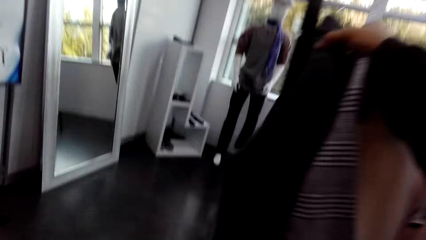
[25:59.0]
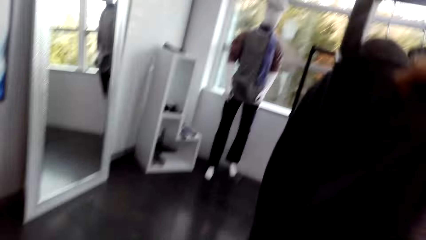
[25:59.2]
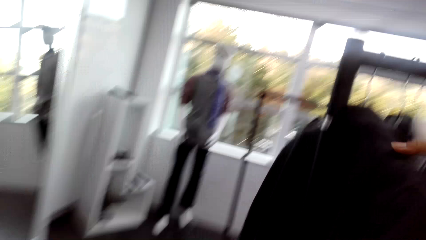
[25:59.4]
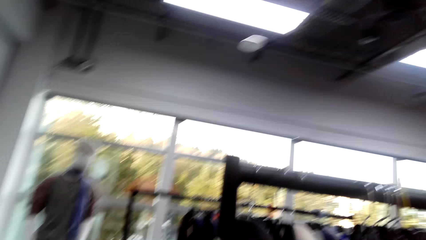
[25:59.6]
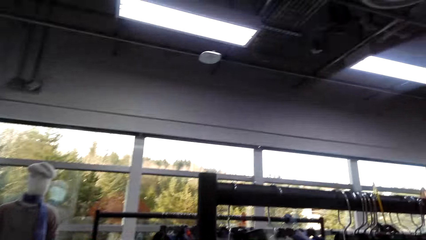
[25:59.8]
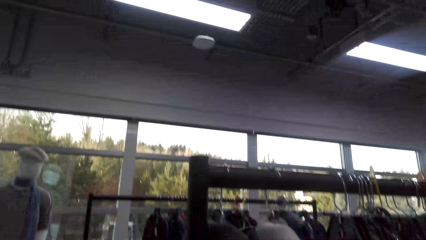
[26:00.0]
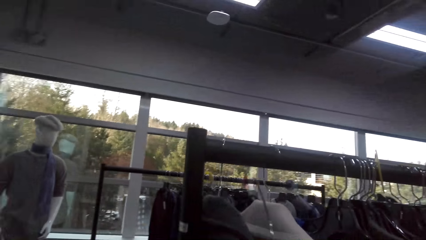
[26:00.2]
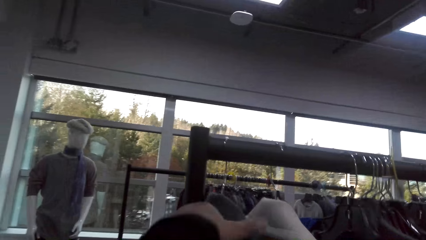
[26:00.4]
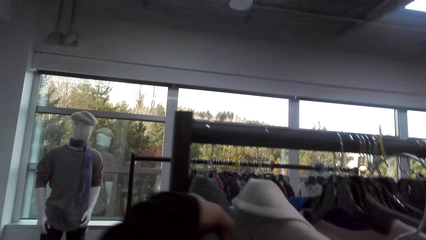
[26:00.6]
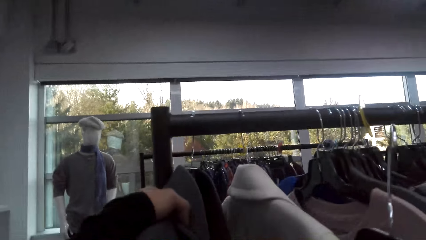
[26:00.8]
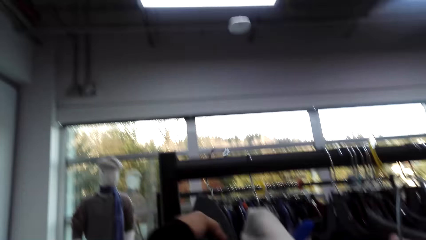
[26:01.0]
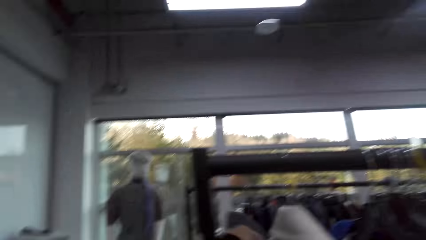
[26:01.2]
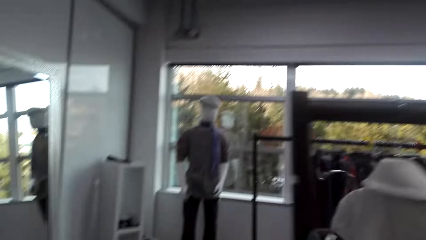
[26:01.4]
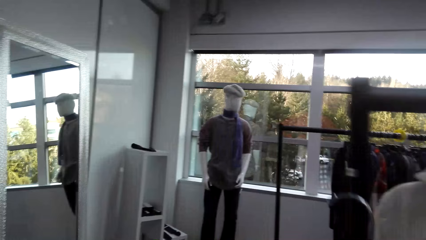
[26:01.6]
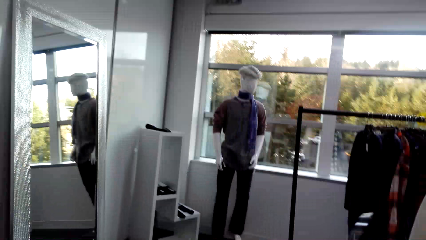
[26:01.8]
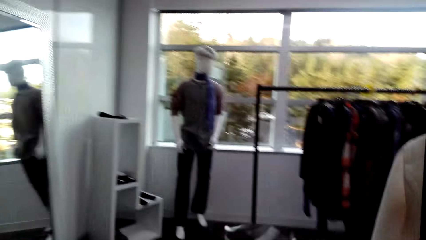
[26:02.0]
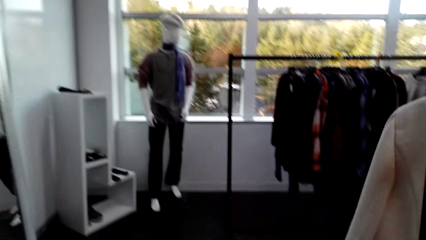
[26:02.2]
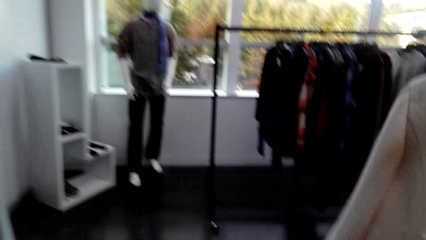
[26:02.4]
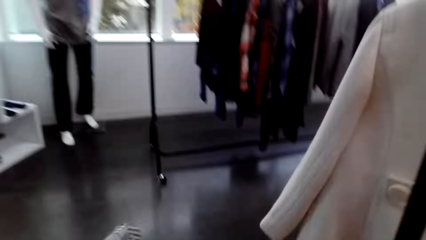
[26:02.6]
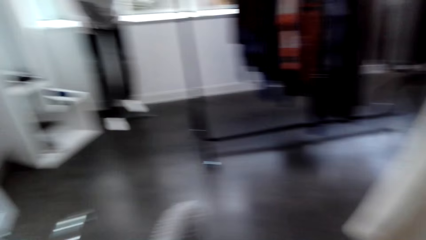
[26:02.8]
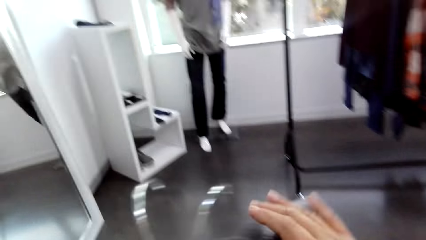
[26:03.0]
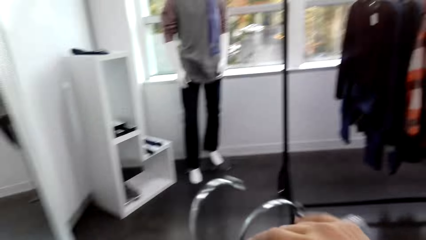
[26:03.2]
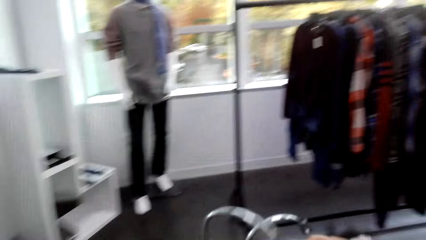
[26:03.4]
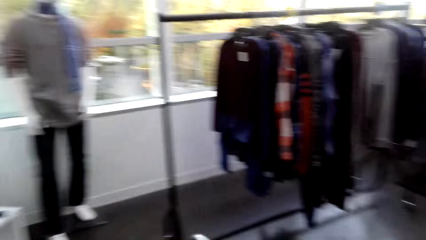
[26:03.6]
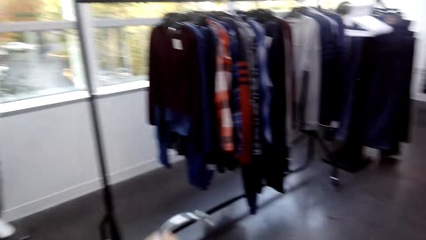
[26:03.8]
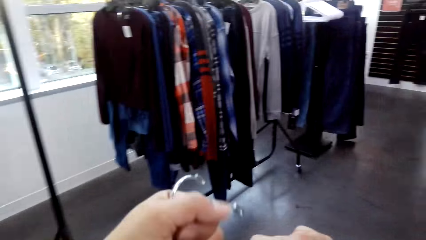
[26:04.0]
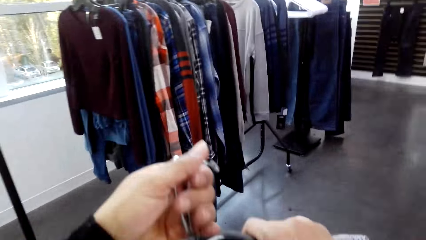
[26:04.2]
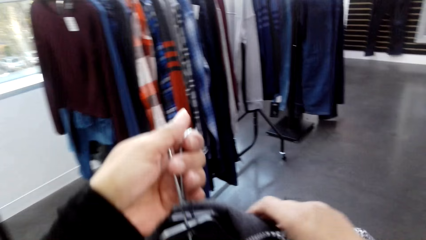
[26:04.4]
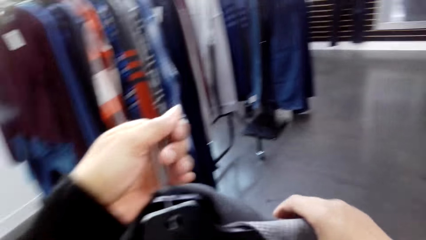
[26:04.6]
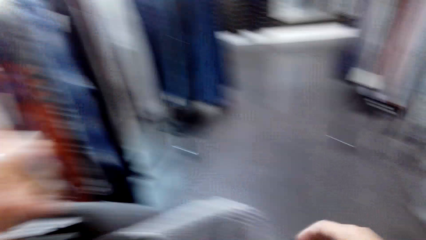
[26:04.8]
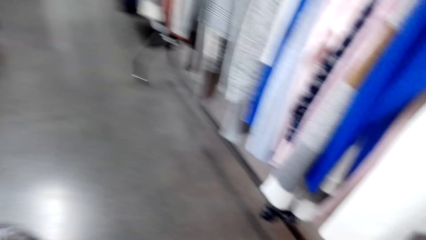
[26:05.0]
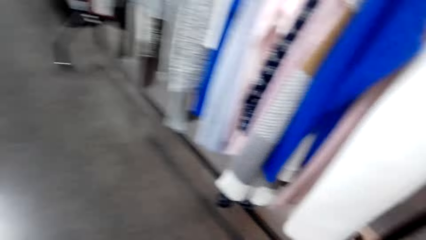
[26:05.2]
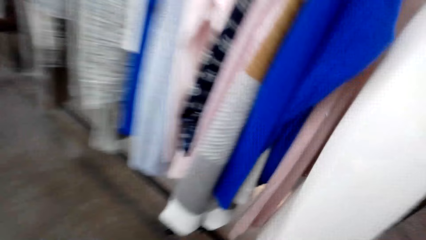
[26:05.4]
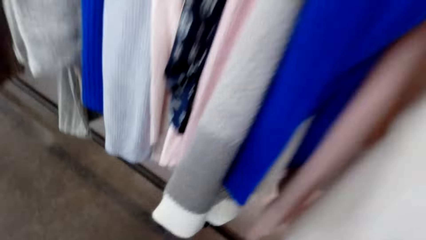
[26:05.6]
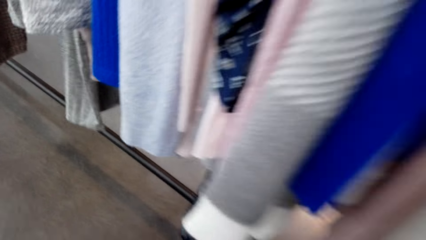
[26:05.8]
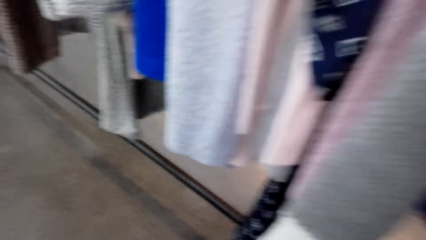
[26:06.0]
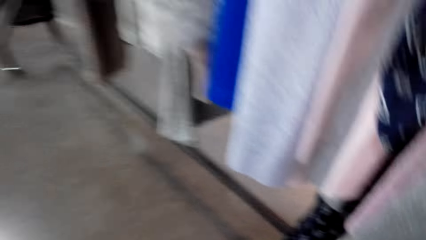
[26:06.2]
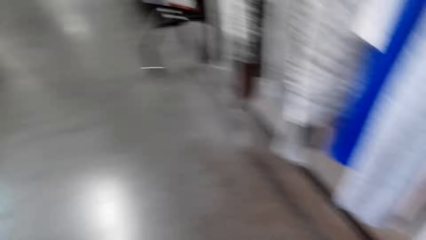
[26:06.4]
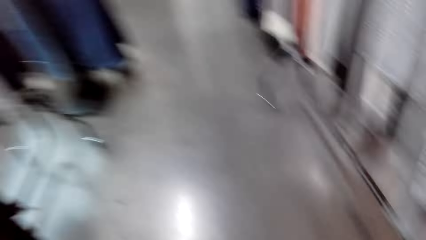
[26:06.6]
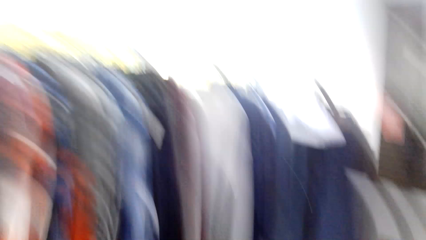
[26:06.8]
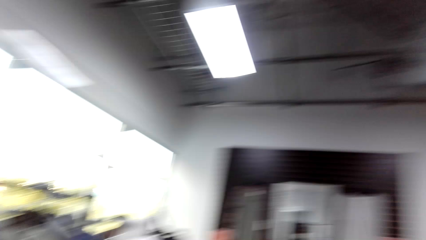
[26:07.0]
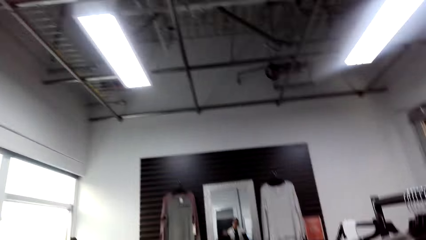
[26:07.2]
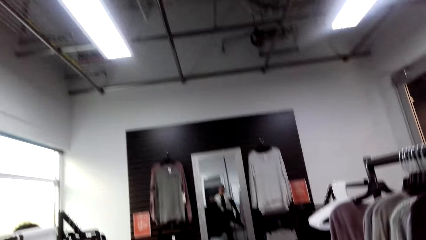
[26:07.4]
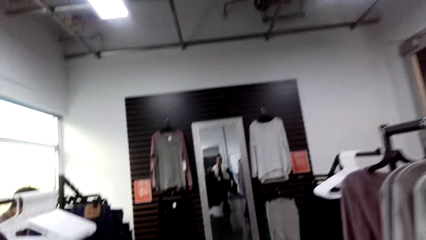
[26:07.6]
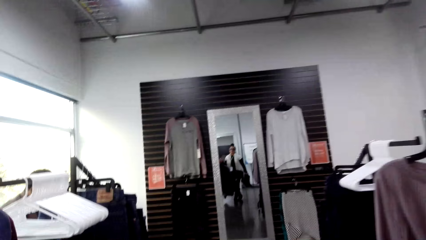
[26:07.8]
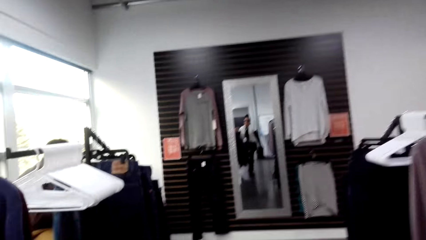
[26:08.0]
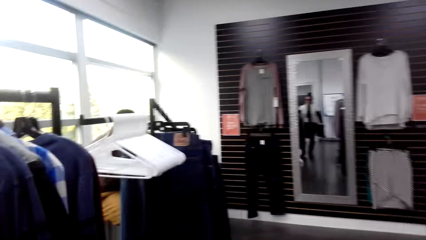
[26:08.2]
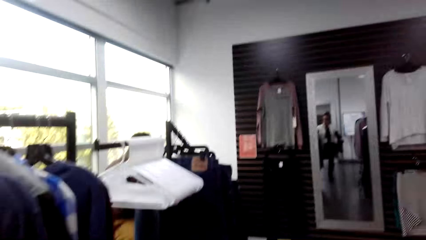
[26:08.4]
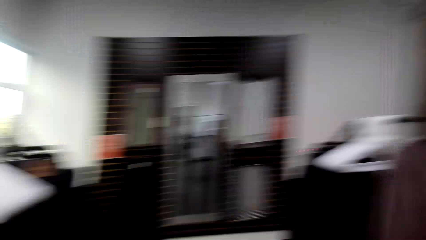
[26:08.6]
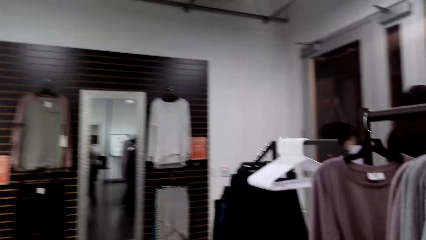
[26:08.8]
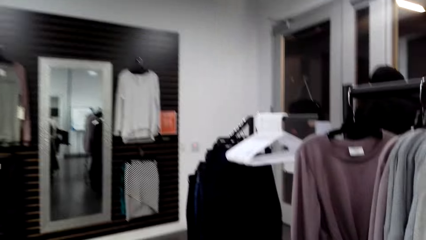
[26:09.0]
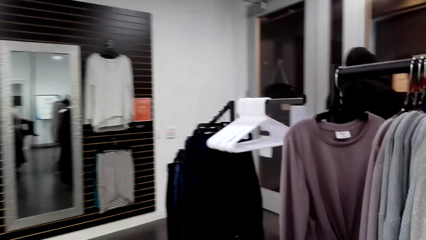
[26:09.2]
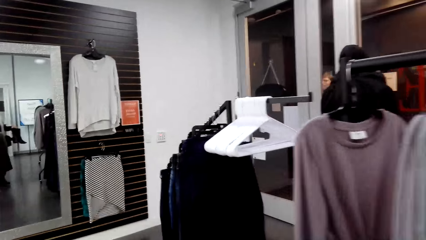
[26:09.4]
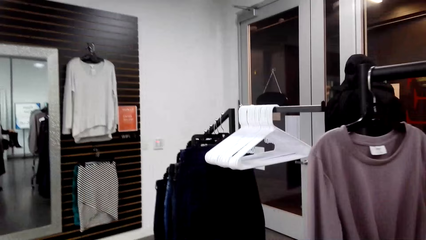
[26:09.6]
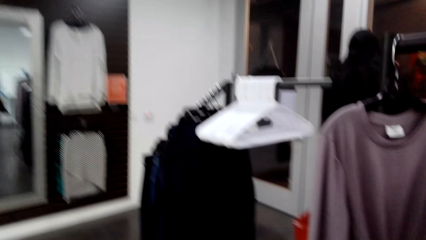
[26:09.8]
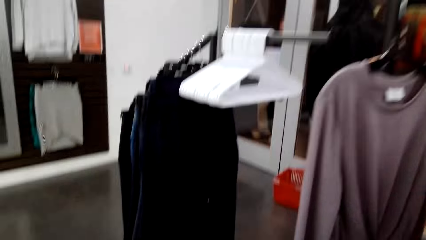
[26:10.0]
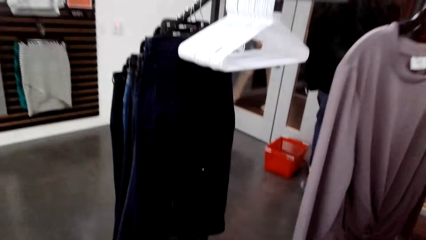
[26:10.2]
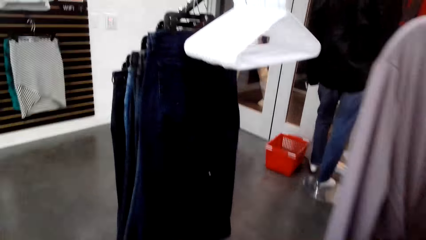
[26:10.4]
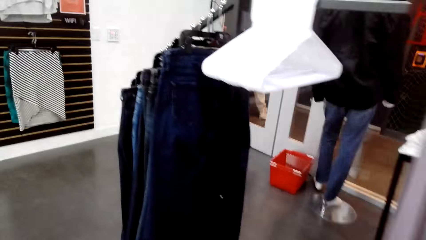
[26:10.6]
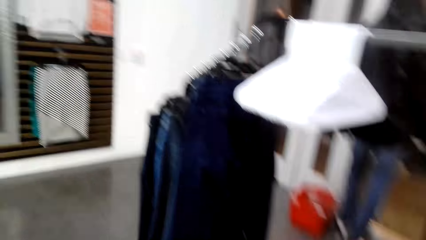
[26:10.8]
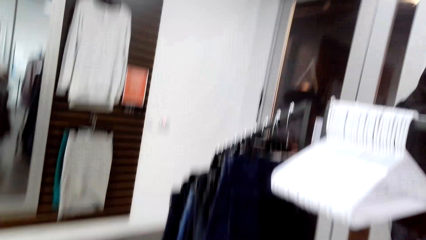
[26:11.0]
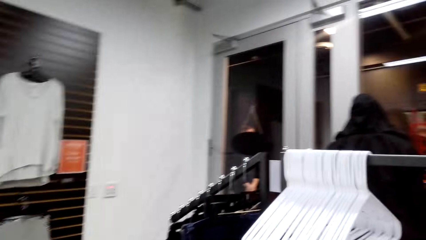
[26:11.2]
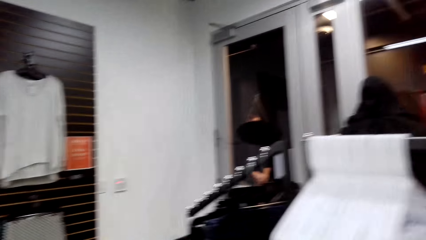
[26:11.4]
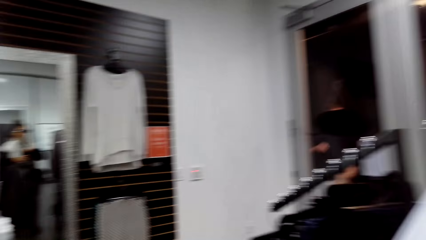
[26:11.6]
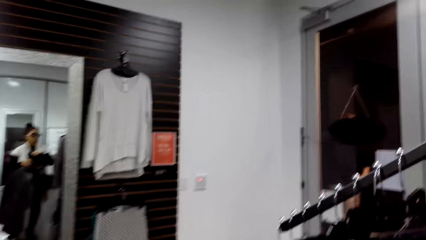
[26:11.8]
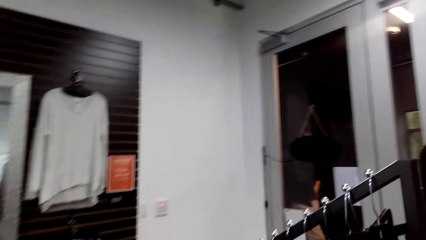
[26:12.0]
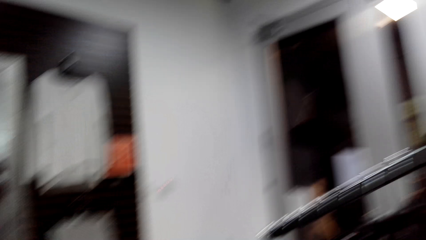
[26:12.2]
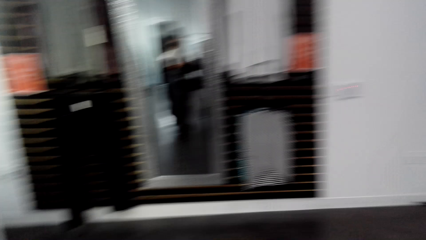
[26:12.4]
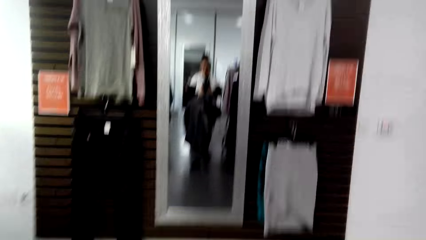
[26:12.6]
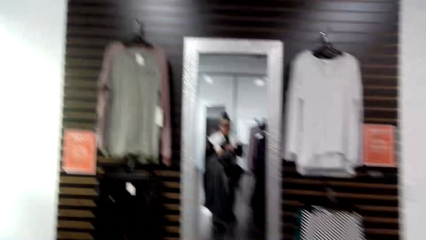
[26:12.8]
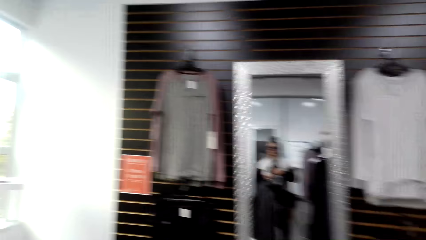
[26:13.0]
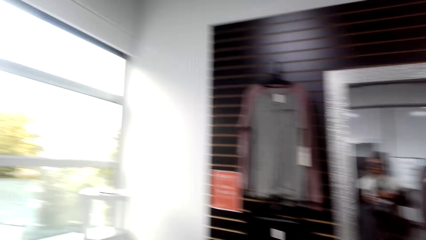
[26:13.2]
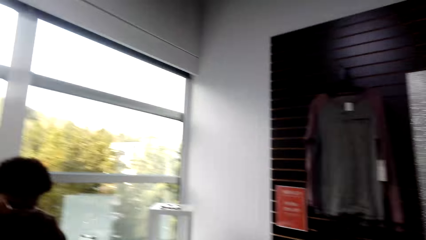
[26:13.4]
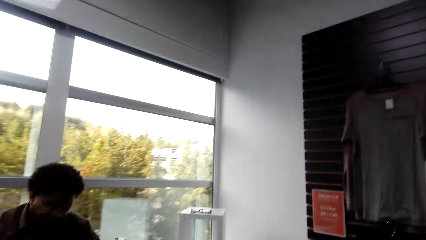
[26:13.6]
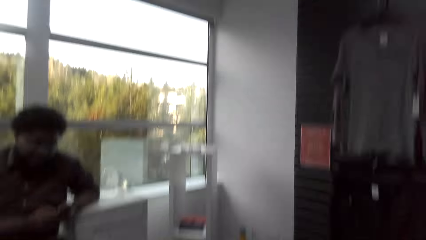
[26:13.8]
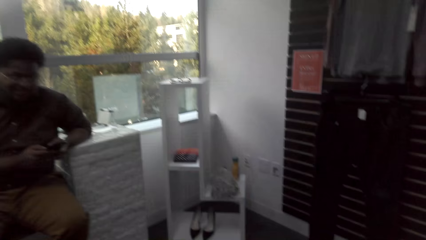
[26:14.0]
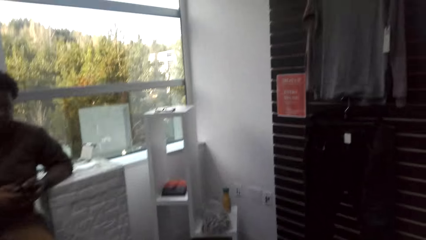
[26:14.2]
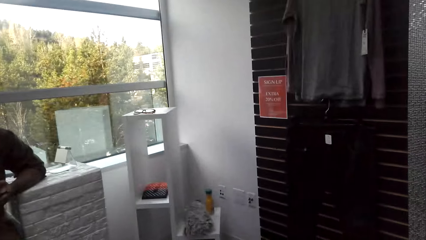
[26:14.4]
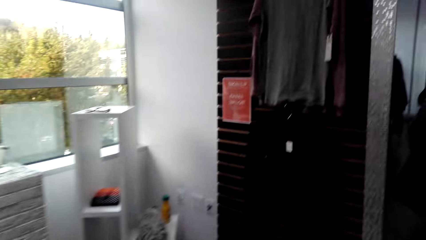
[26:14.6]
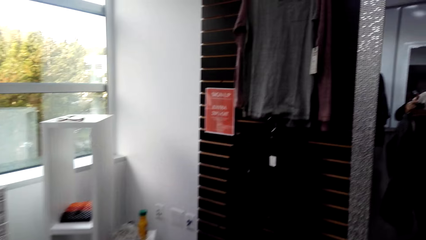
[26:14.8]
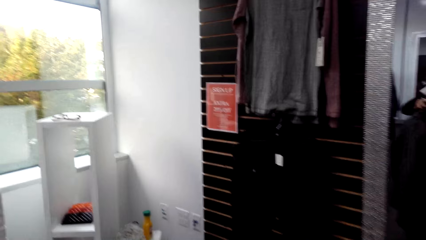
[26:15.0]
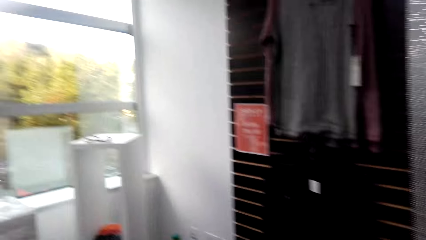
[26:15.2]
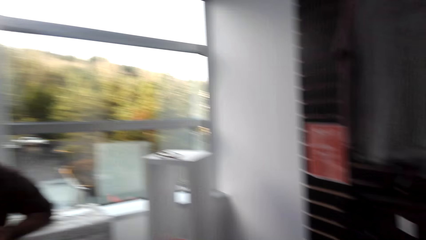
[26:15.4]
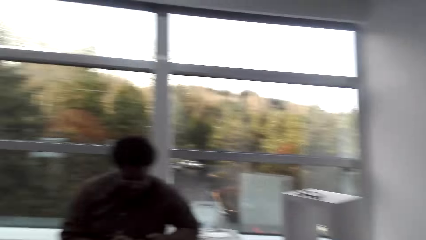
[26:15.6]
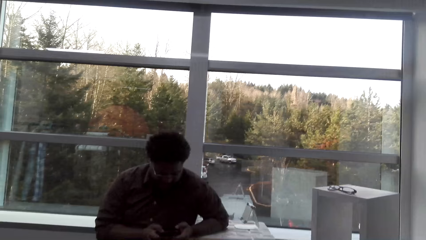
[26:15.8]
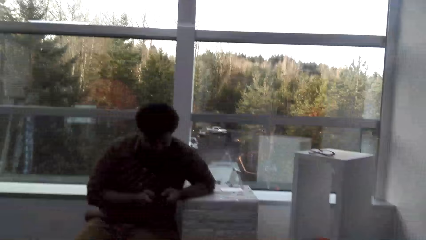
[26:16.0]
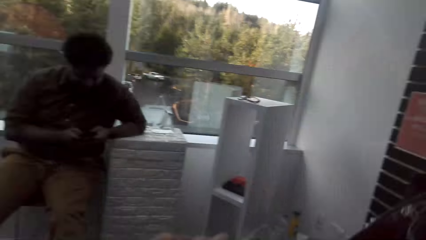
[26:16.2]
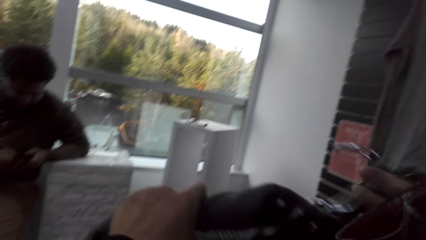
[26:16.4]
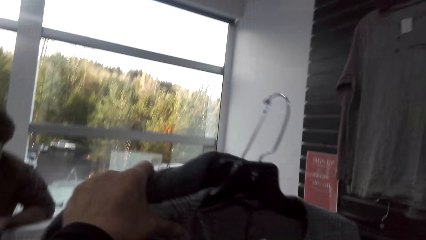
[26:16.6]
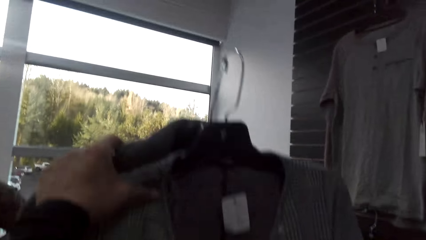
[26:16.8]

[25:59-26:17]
The camera wearer picks up clothes. They carry the cloth on the hanger. They move around. They interact with a man.
